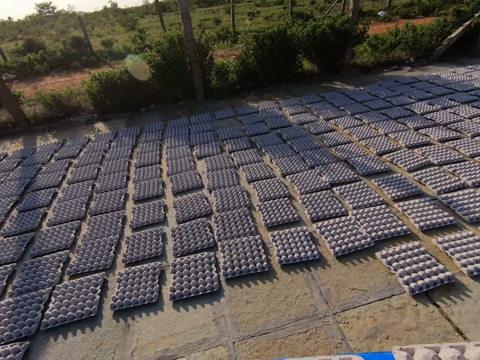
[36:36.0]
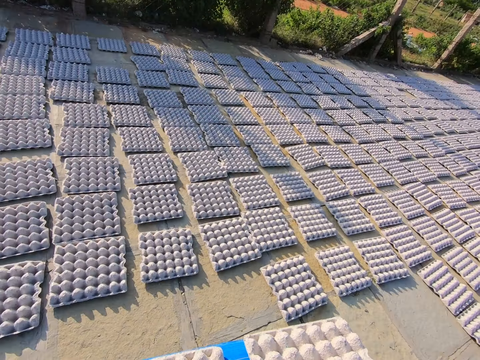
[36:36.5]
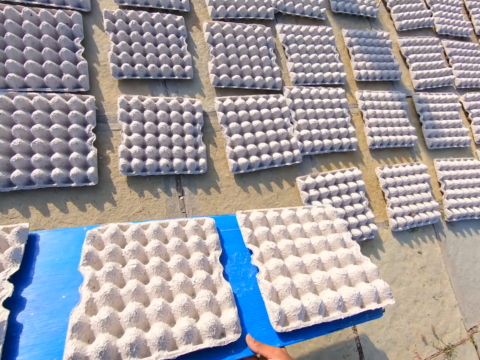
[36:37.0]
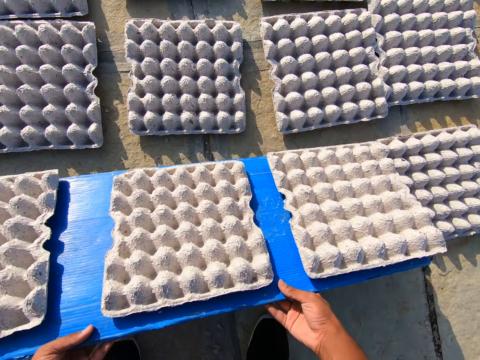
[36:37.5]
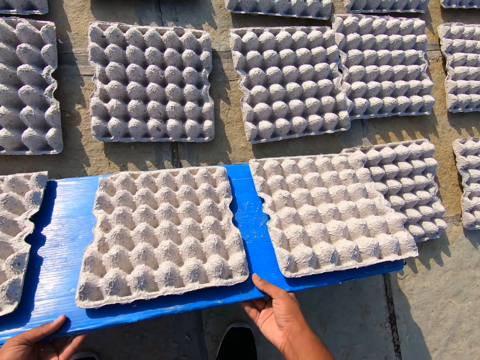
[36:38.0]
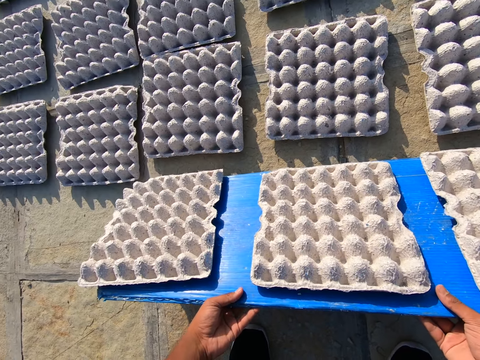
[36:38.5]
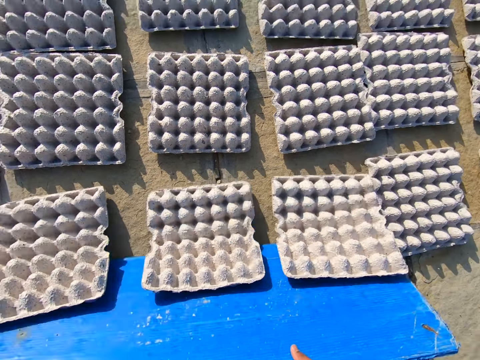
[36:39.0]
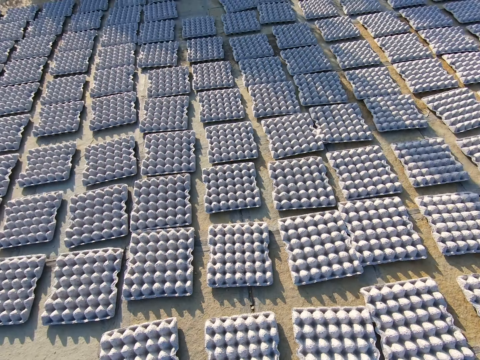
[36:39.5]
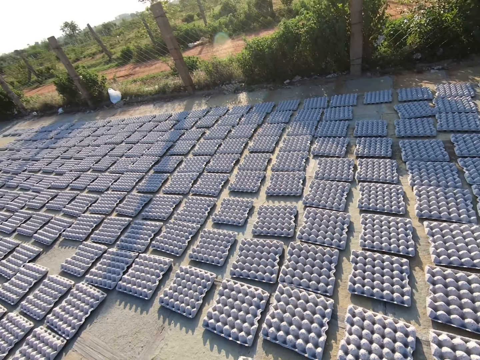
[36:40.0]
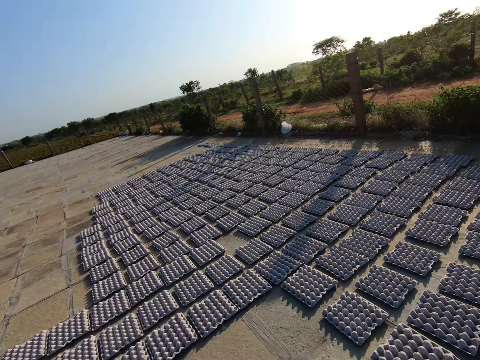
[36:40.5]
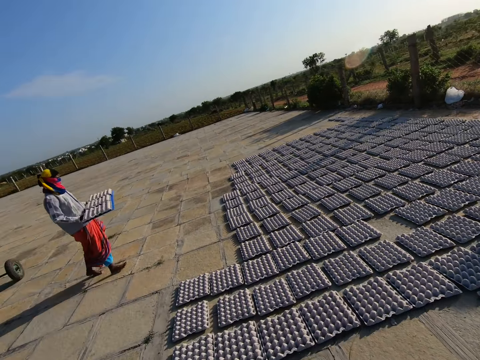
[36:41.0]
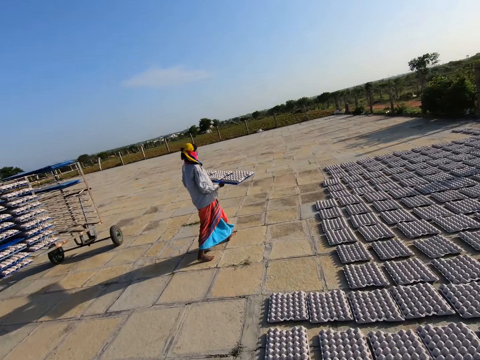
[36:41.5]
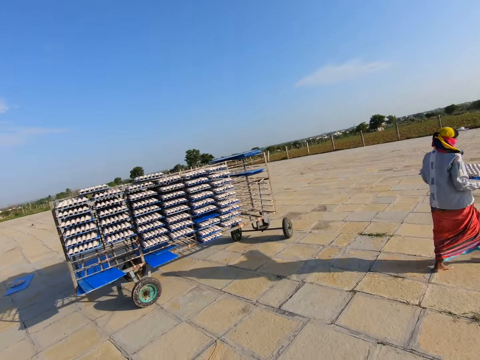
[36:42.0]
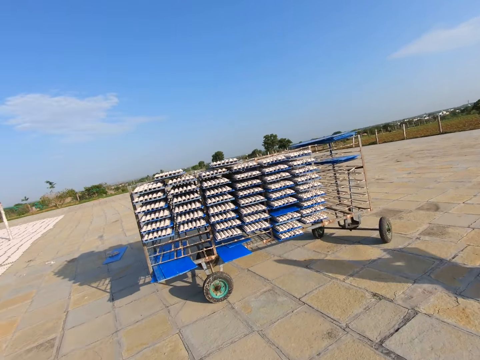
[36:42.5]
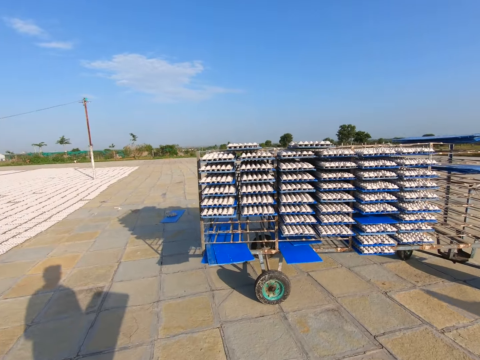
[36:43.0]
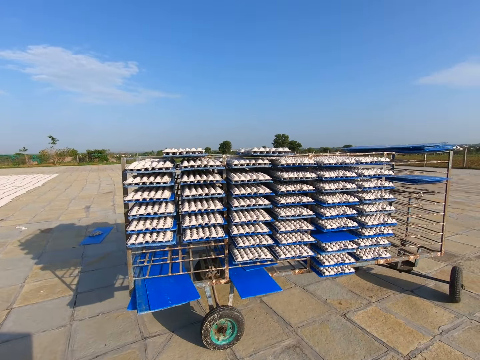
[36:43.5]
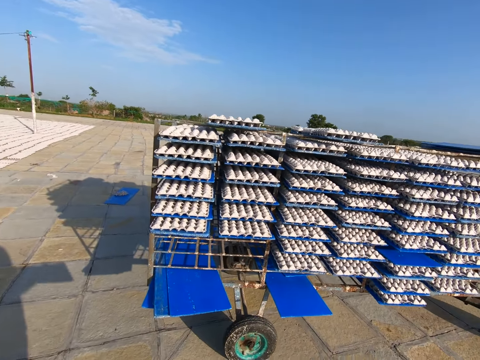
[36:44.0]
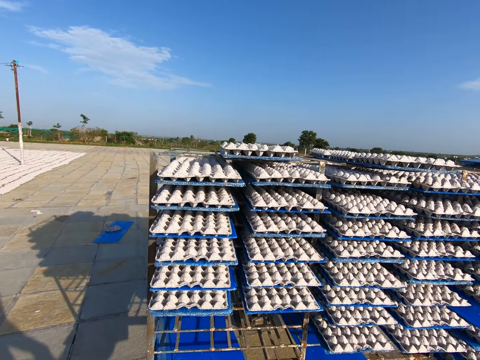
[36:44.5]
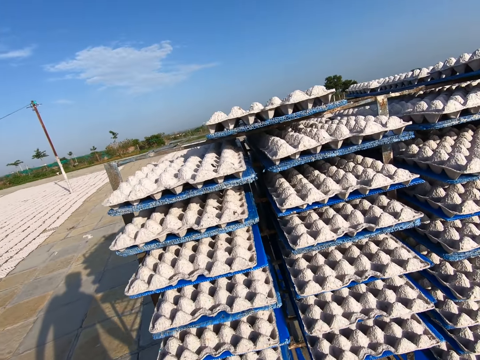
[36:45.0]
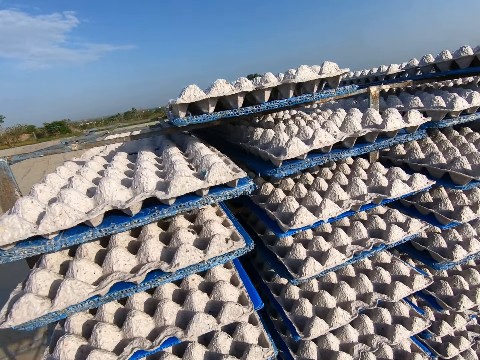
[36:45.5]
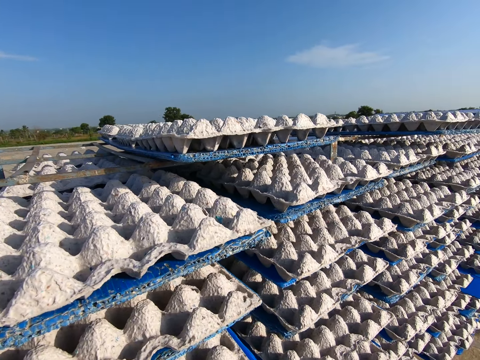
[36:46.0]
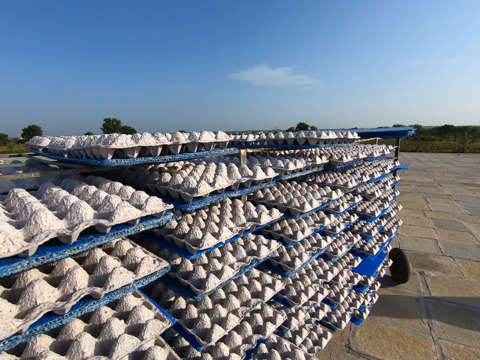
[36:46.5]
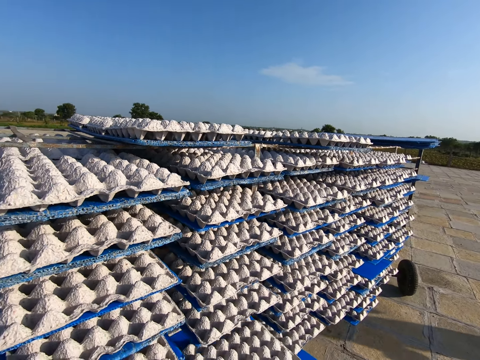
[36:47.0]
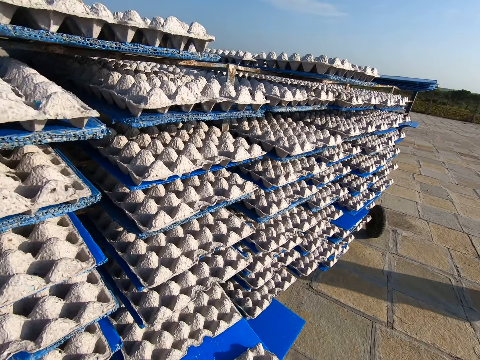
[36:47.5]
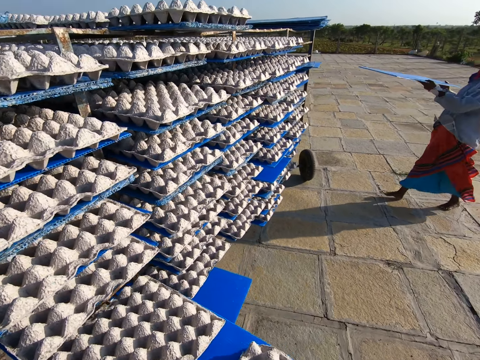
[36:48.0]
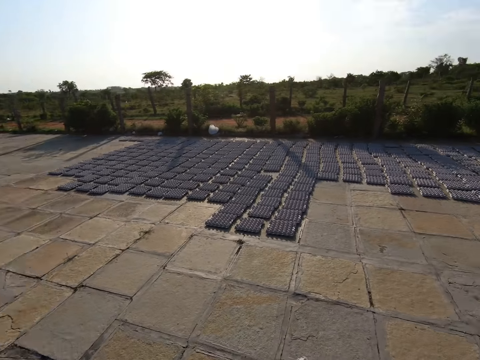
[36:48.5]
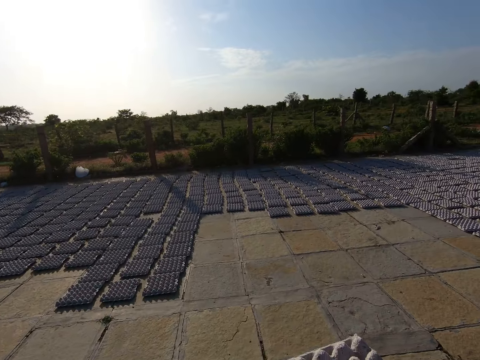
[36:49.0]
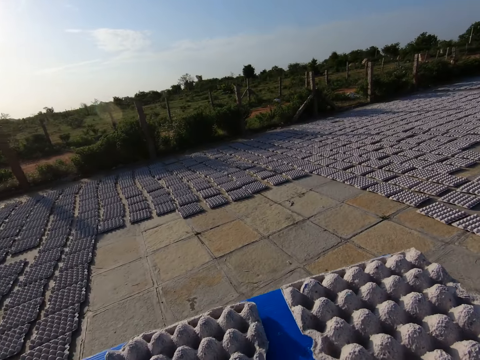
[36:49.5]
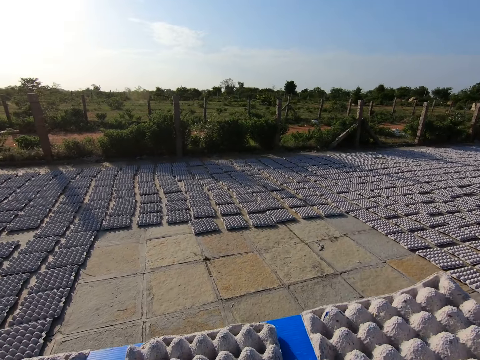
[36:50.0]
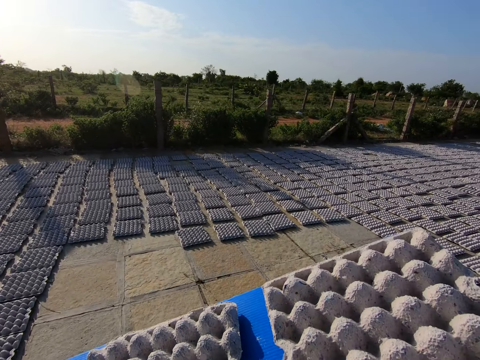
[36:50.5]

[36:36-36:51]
The camera wearer drops the egg crate or board on the ground with the tray in both hands. They pull the board. They walk towards the trolley on the pavement. They pick a tray of egg crates from the trolley with both hands. They walk away from the trolley on the pavement.

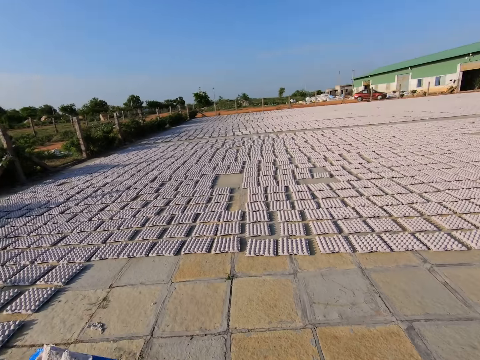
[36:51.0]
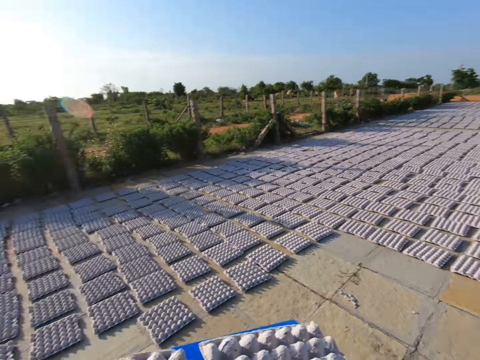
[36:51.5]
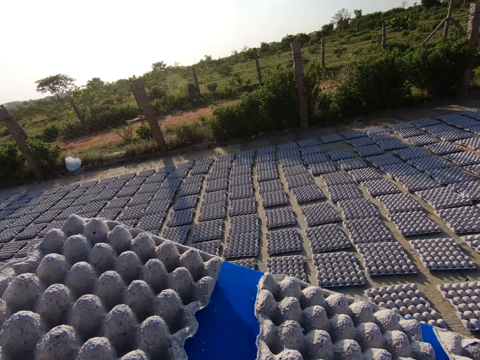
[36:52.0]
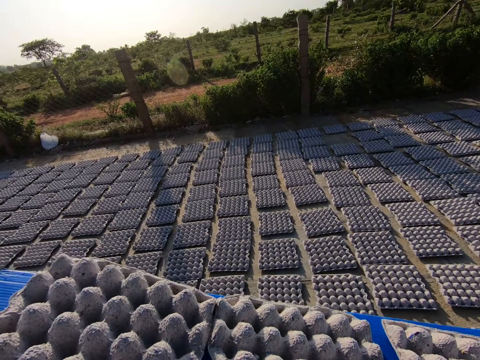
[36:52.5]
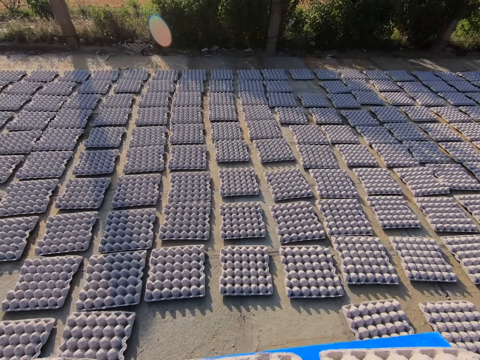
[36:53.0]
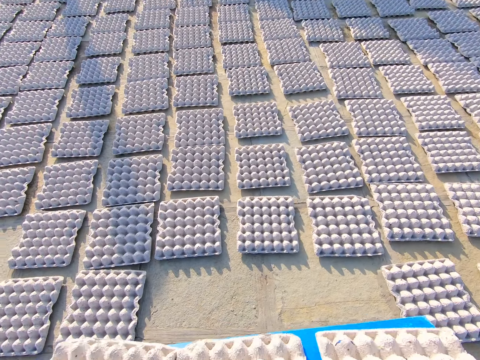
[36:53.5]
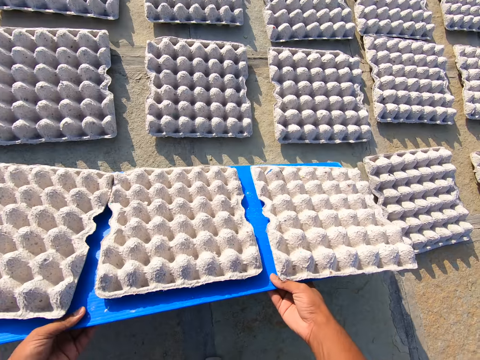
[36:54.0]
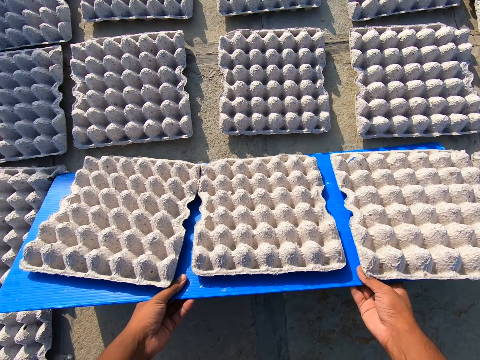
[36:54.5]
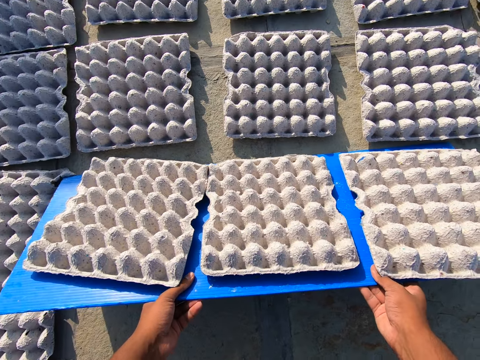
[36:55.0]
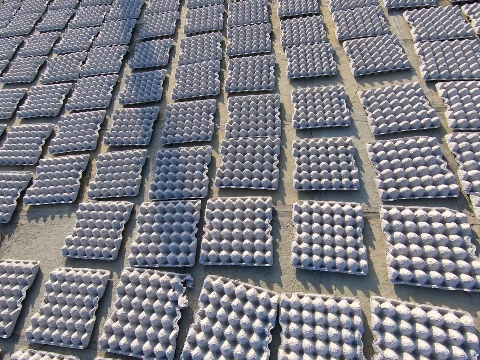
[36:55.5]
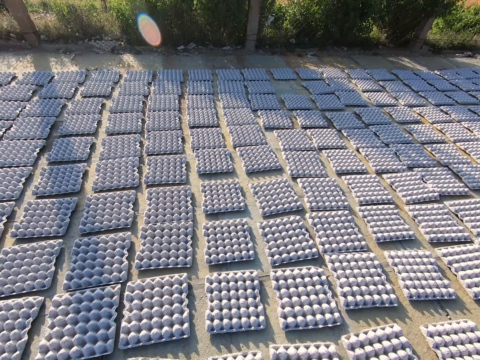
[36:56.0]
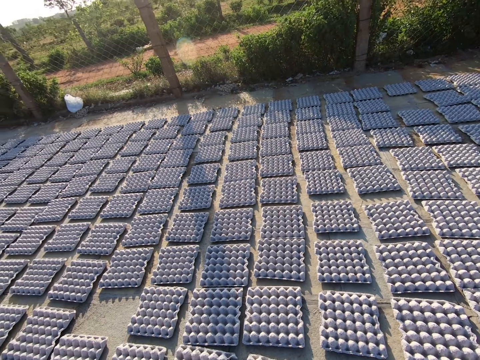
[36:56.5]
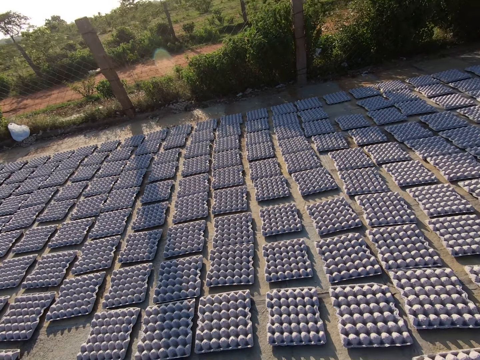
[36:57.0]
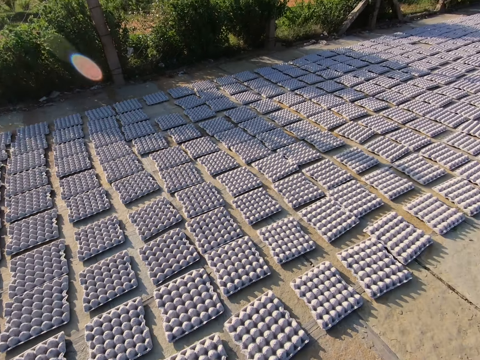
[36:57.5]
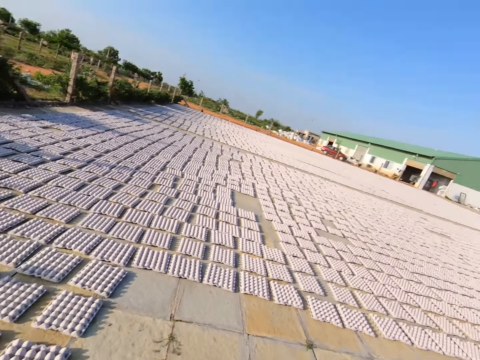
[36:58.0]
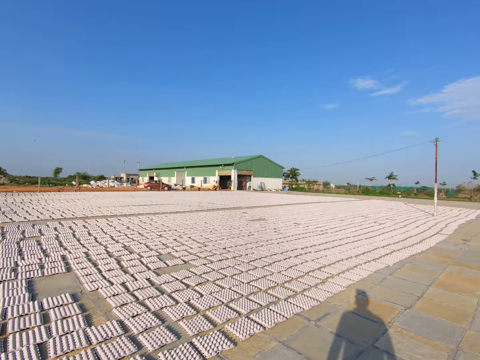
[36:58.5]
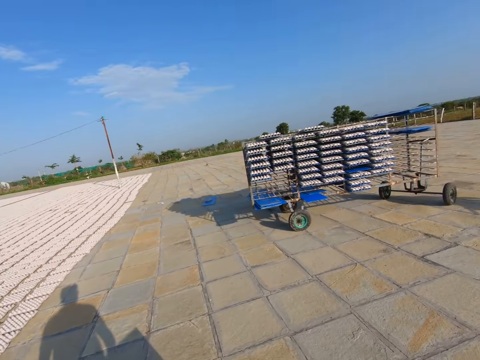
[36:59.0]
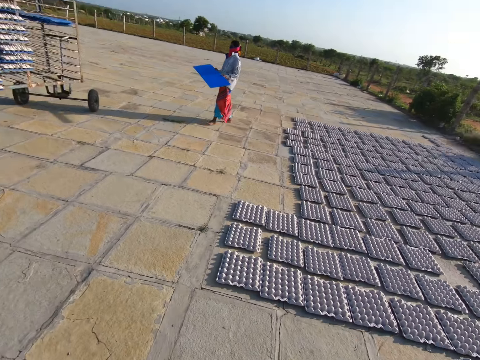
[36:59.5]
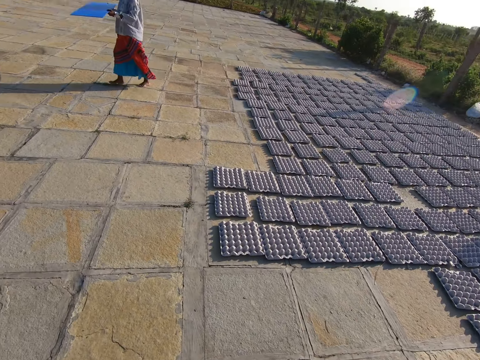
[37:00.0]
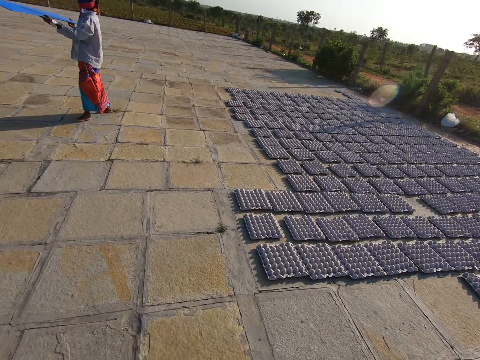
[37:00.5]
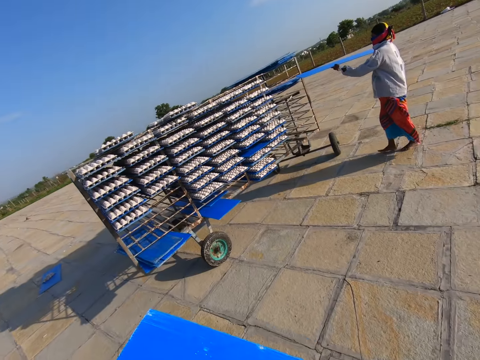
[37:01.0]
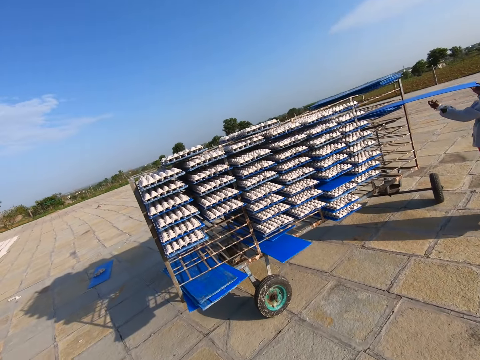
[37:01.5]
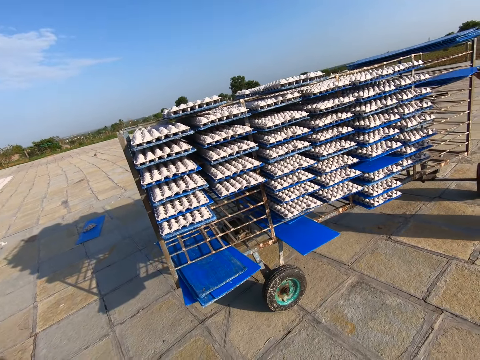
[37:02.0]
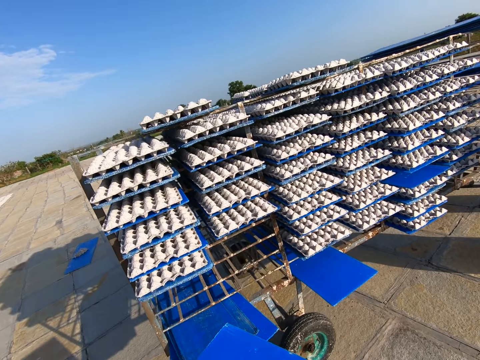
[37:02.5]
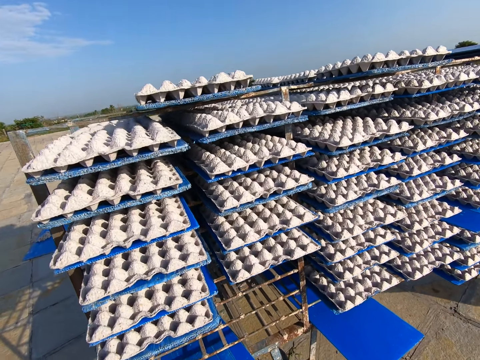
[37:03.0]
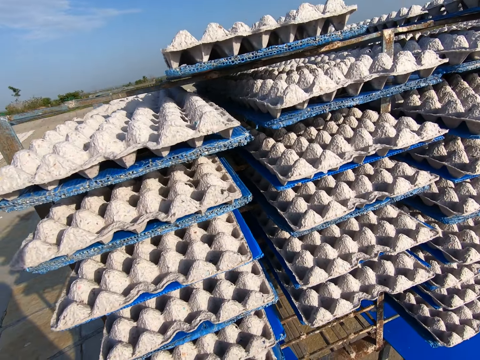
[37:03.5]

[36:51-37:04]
The camera wearer looks around. They shake a board. They drop the egg crate on the ground with the tray or board in both hands. They pull the board. They look at the egg crates. They walk on the pavement towards the trolley. They look at the egg crates. A man drops the tray on the trolley with his right hand.
